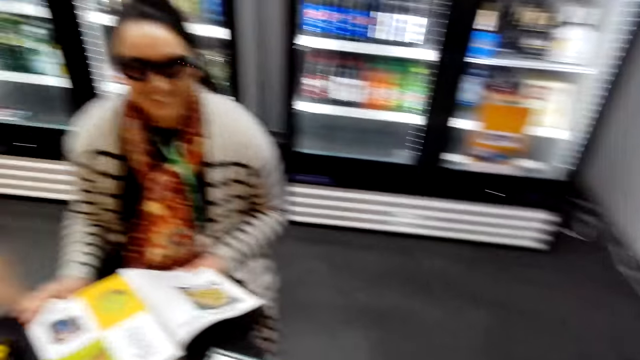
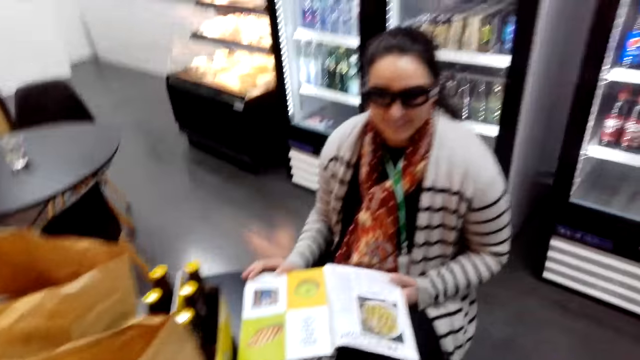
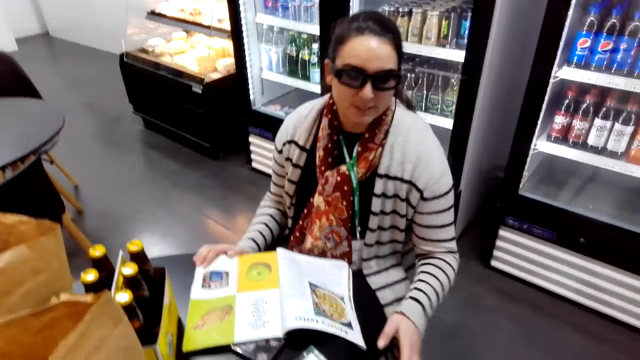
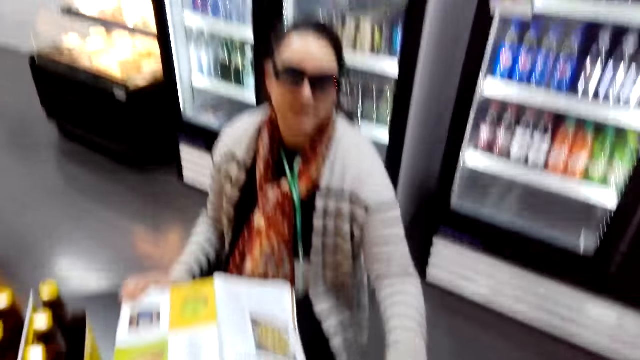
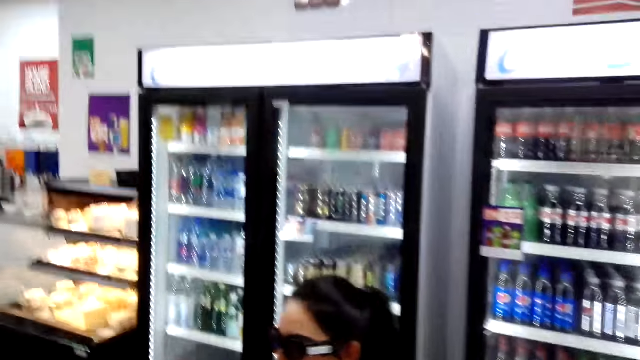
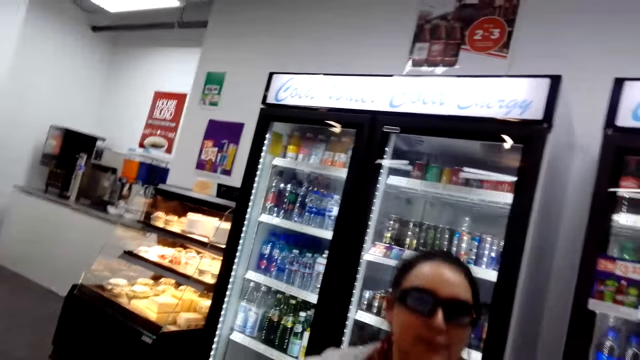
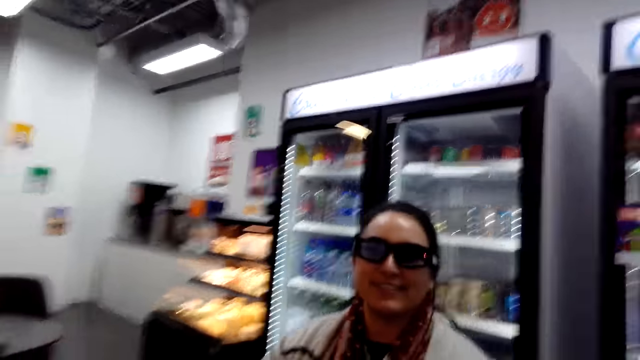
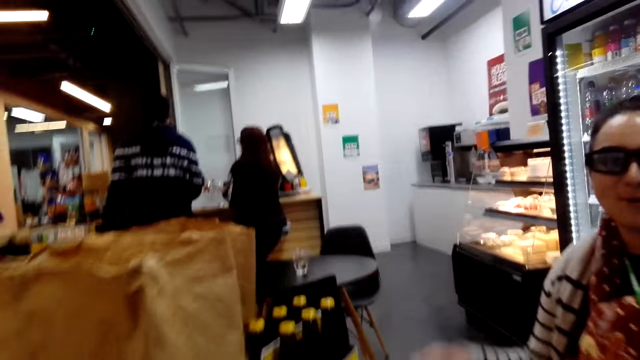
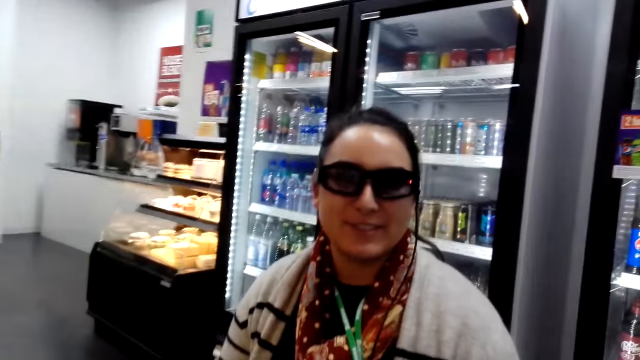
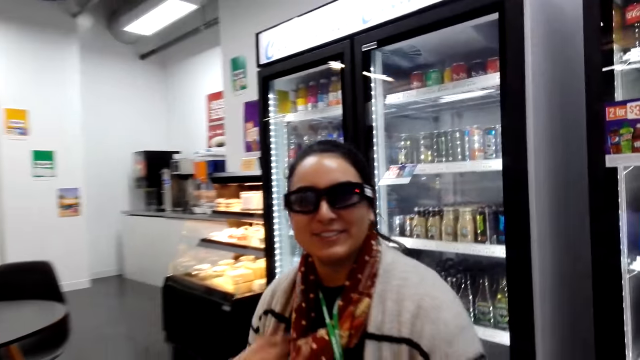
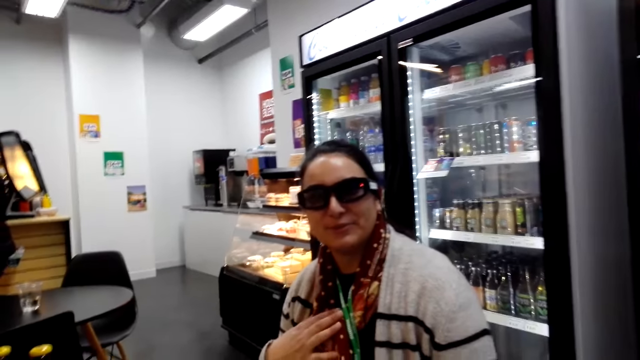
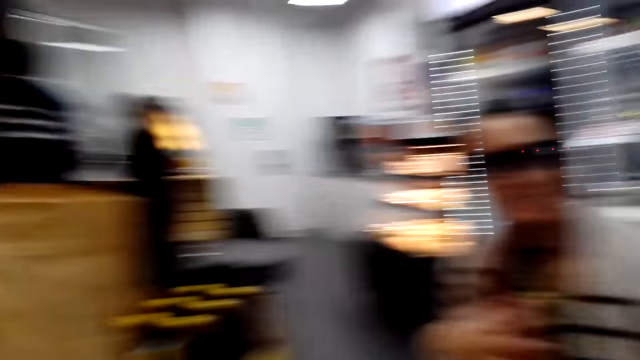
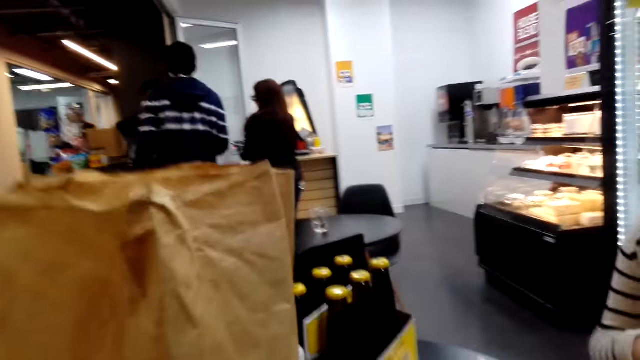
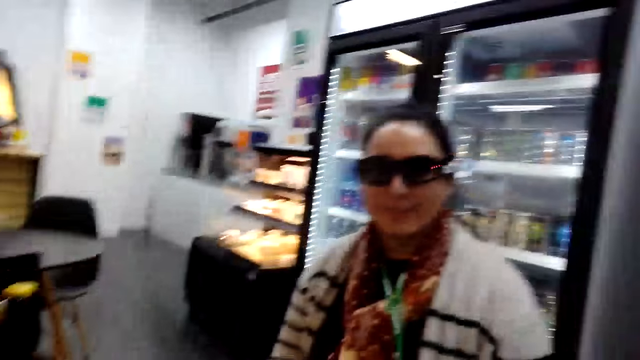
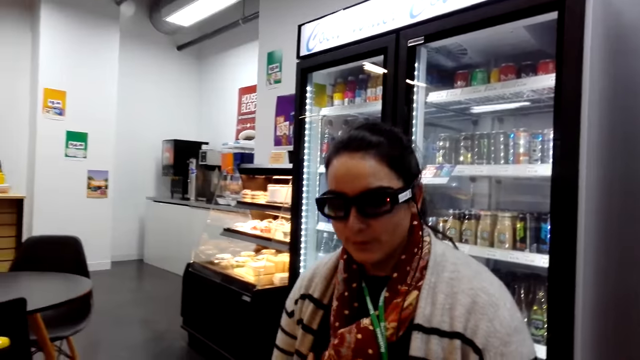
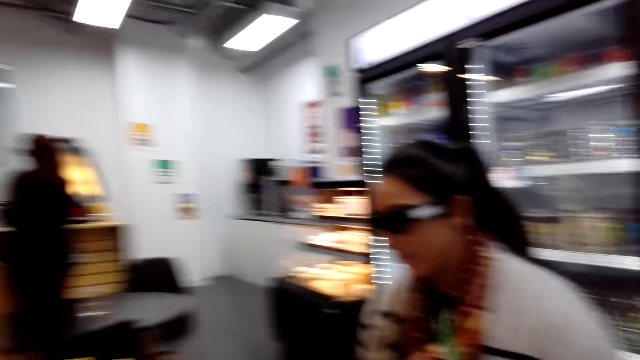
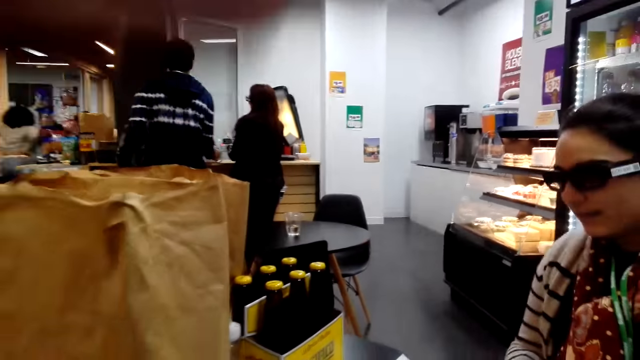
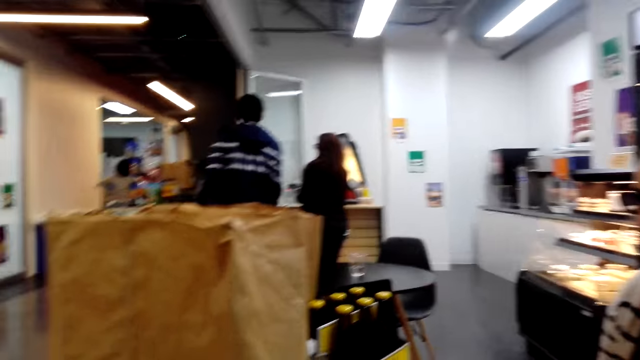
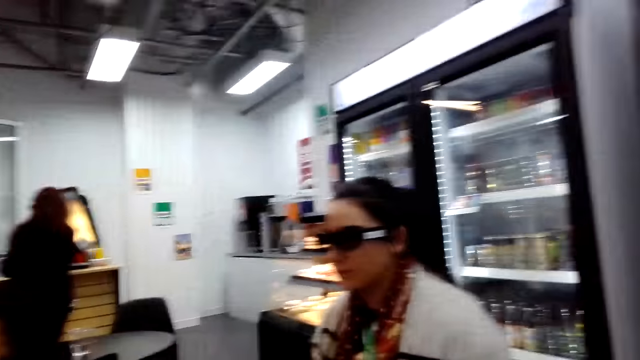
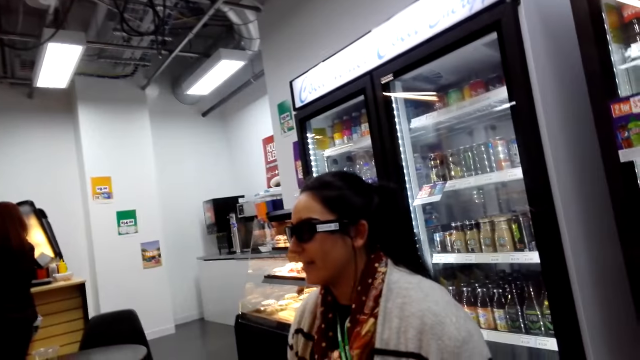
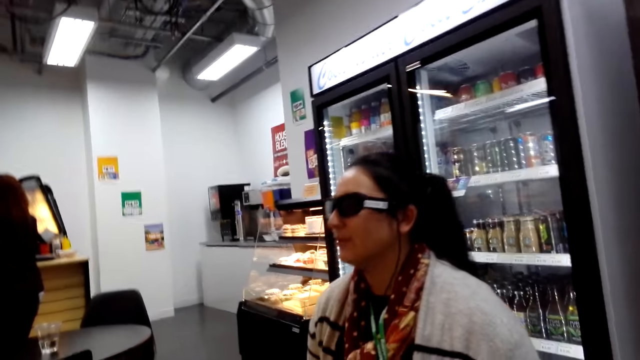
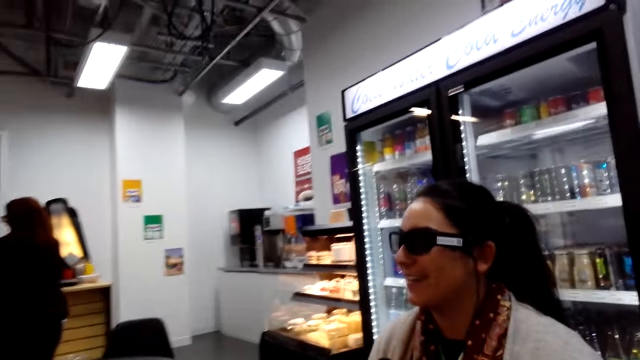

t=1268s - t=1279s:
A person packs items in the bag. The camera wearer moves her hand.

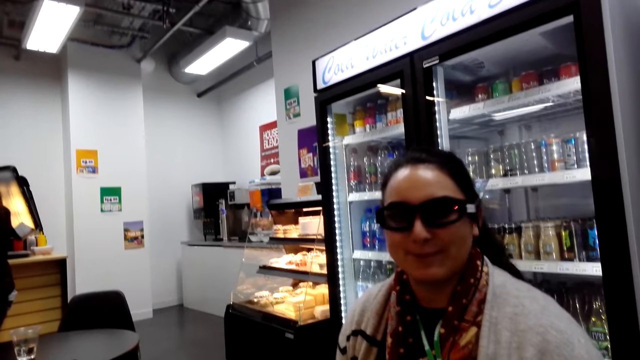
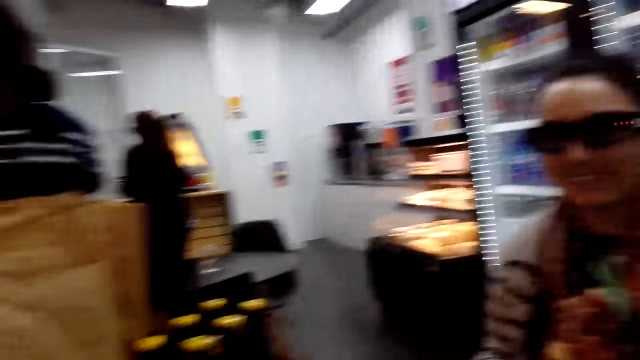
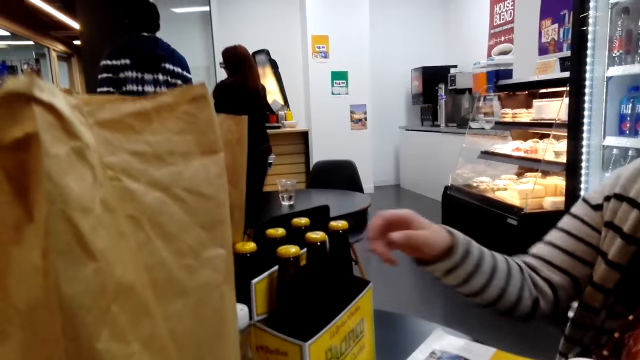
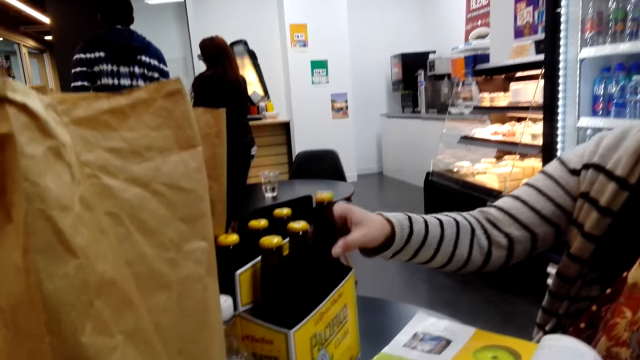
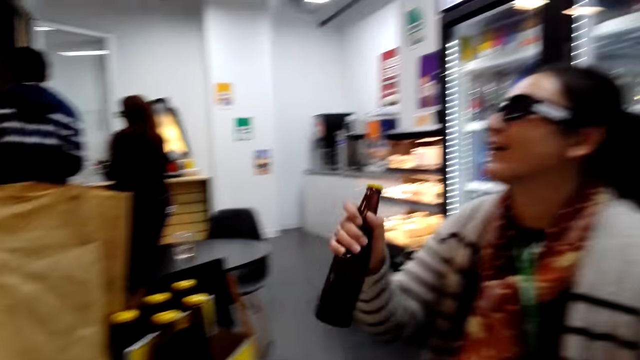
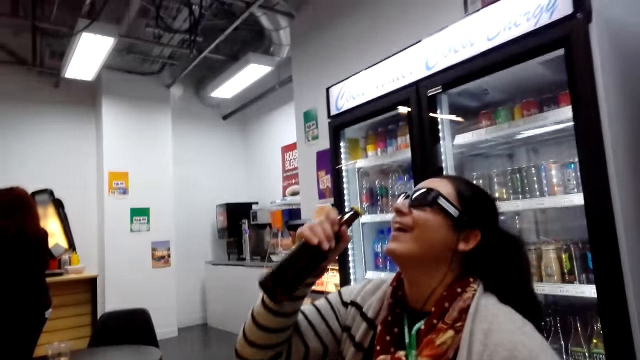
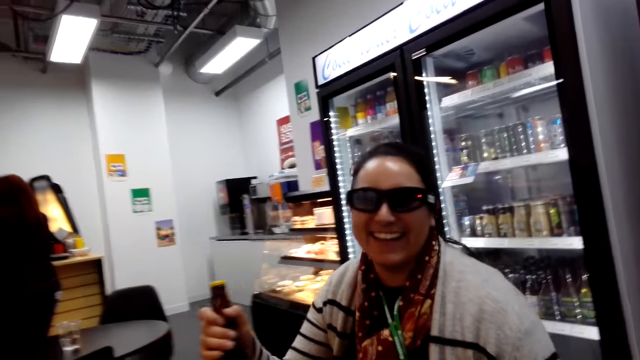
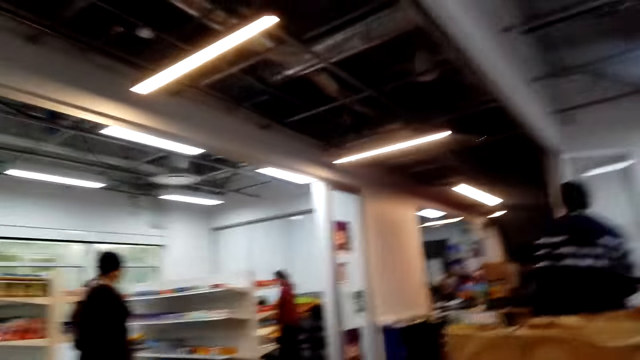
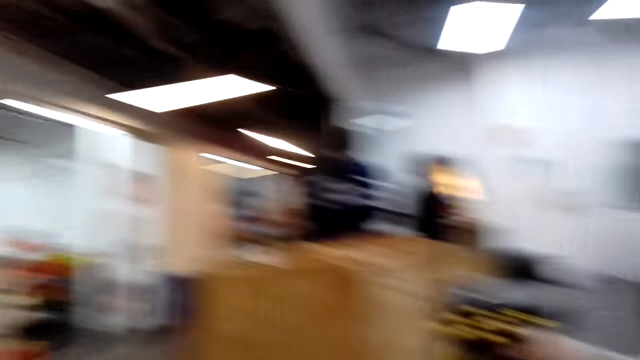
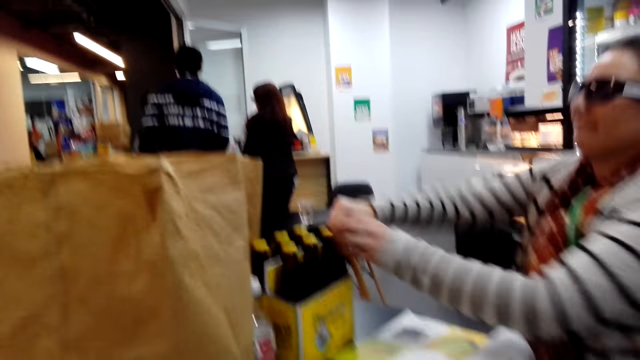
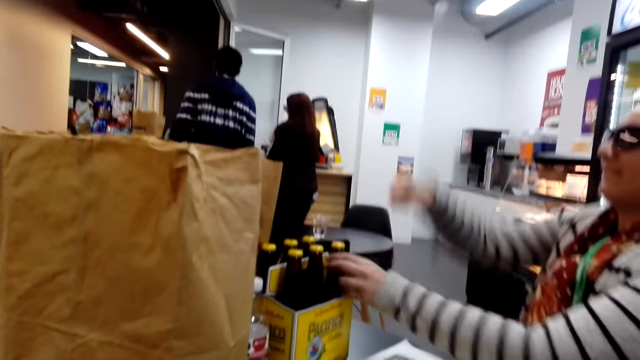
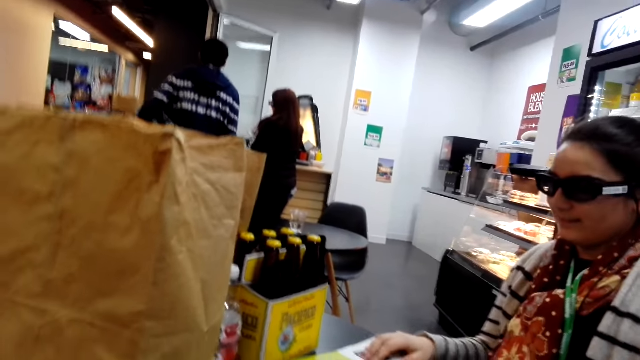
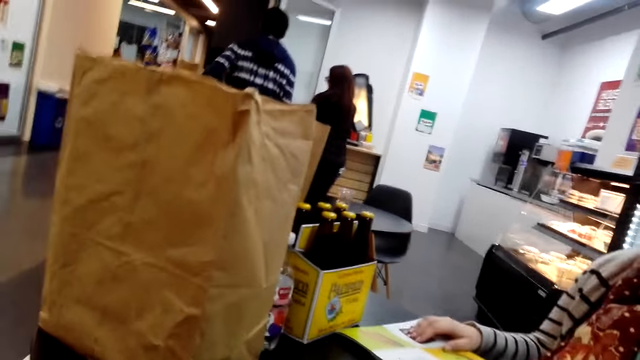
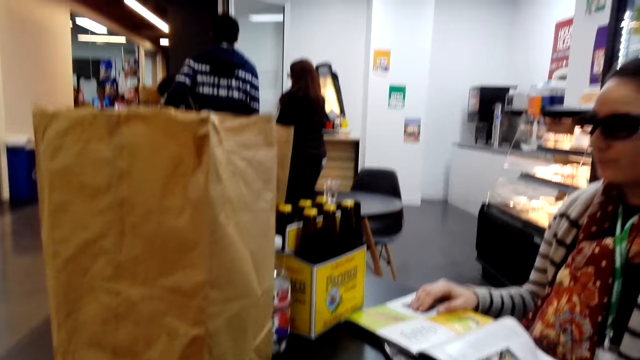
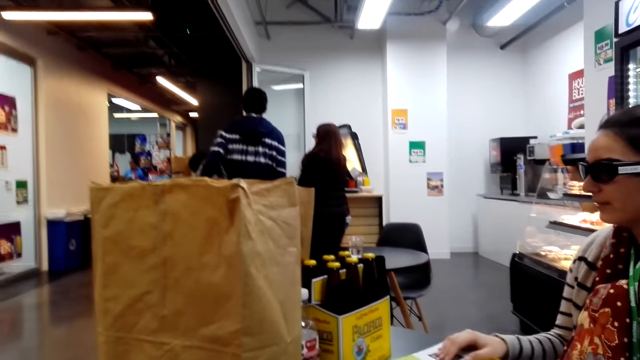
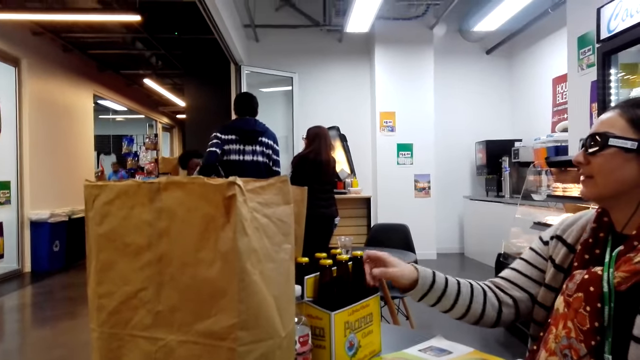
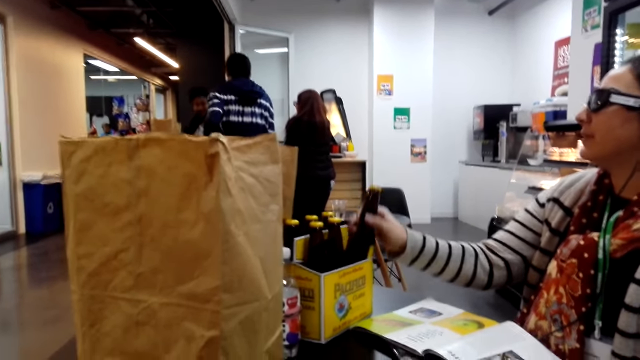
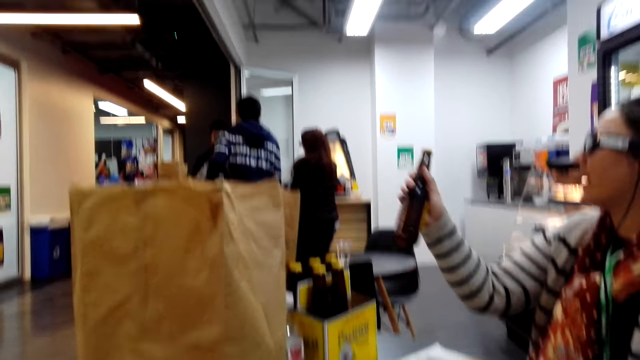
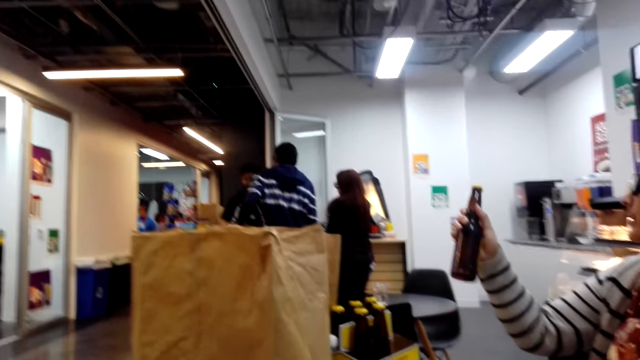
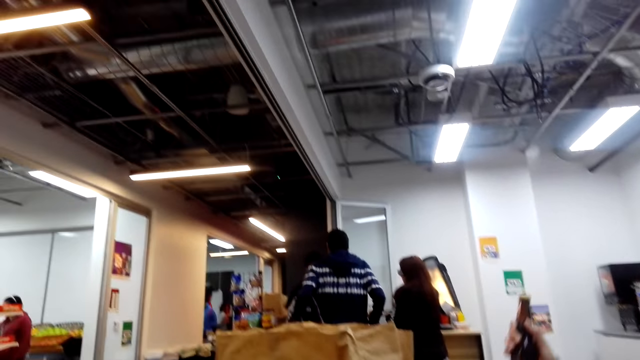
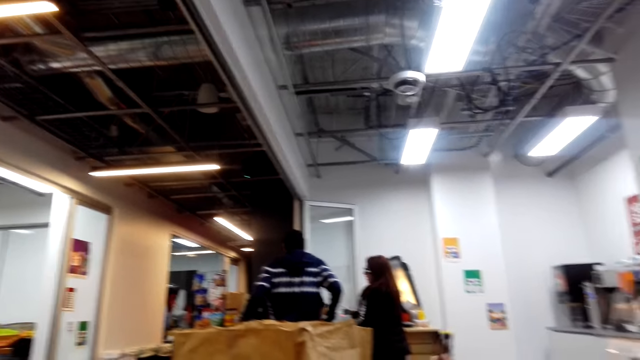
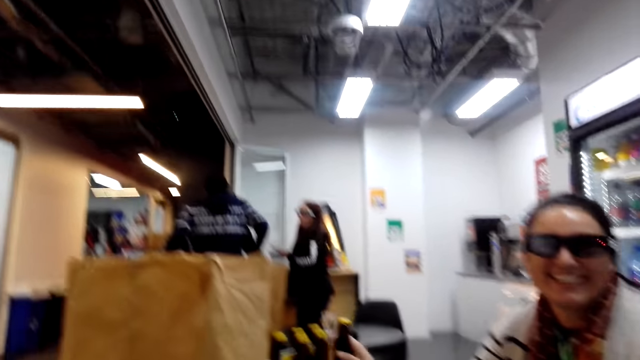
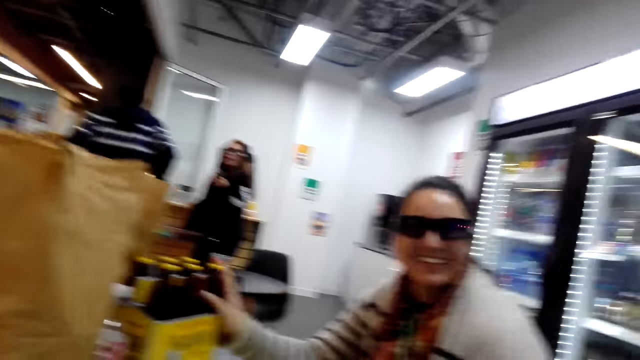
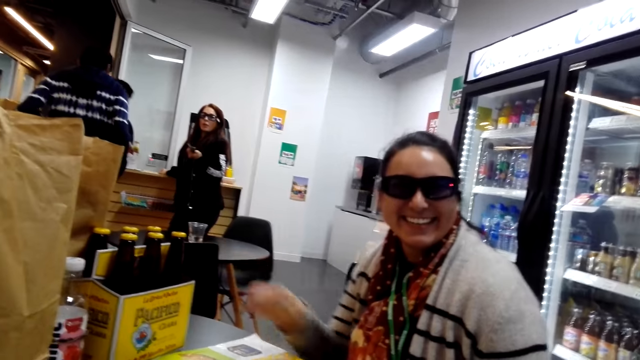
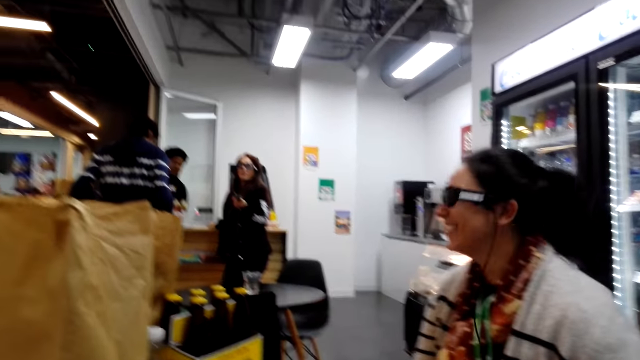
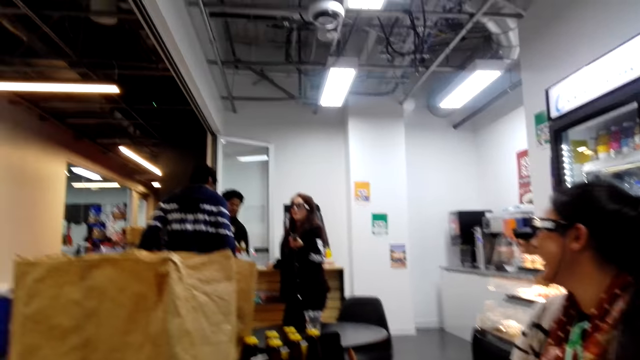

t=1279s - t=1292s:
A person picks up a drink or soda. The person interacts with the camera wearer. The camera wearer turns. The person takes back the soda. The person drops the drink in the bottle holder. The person holds the magazine. The person picks the drink. Another person looks at the camera wearer.
